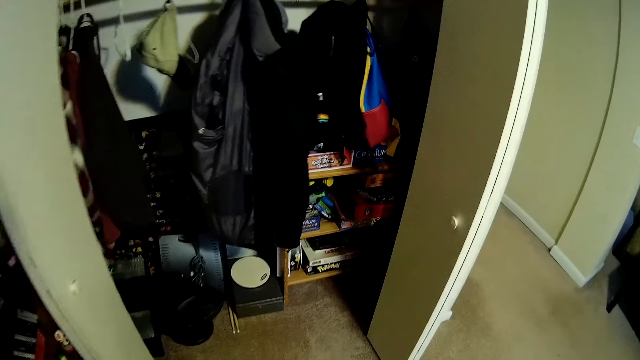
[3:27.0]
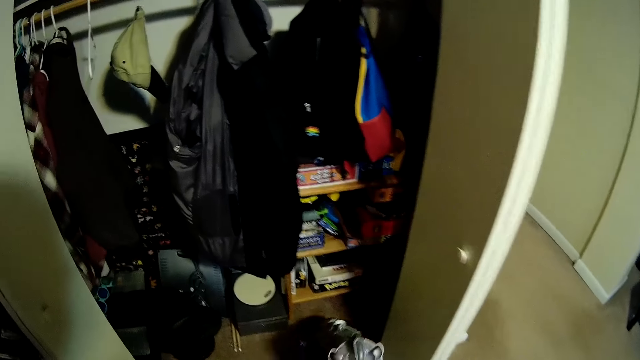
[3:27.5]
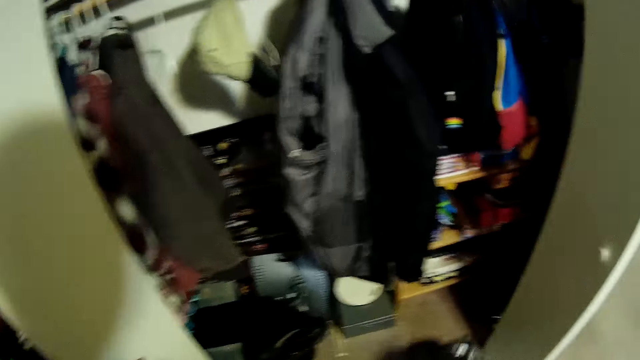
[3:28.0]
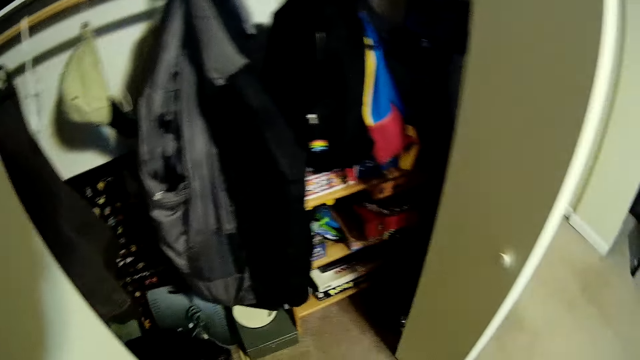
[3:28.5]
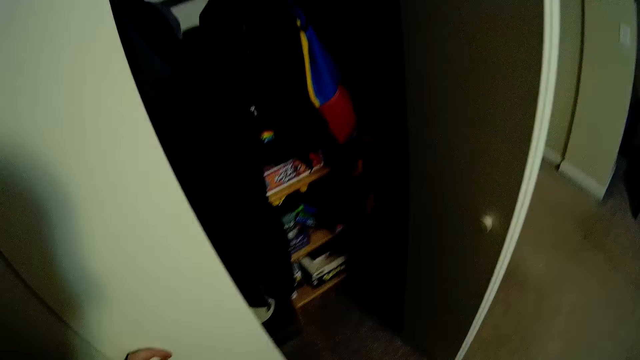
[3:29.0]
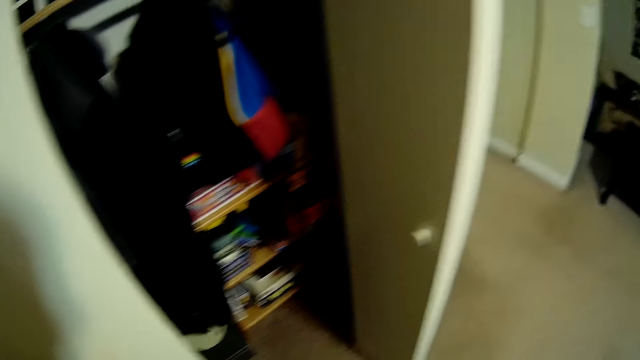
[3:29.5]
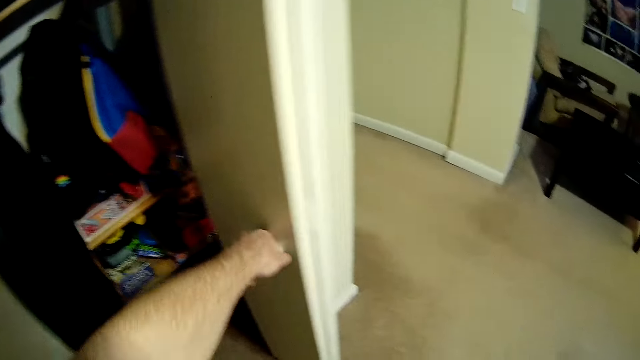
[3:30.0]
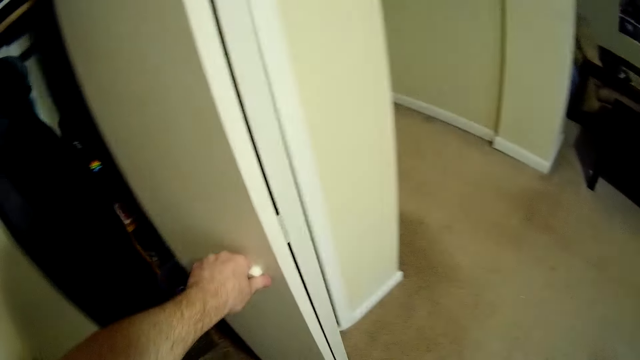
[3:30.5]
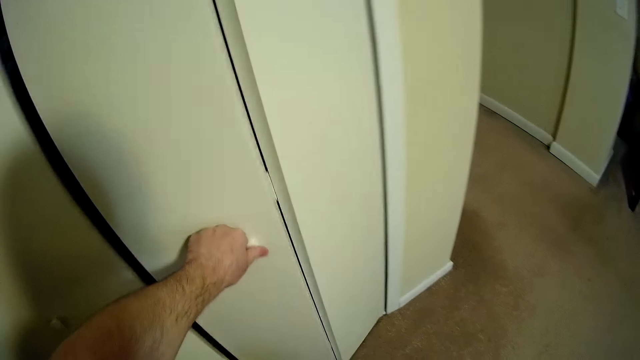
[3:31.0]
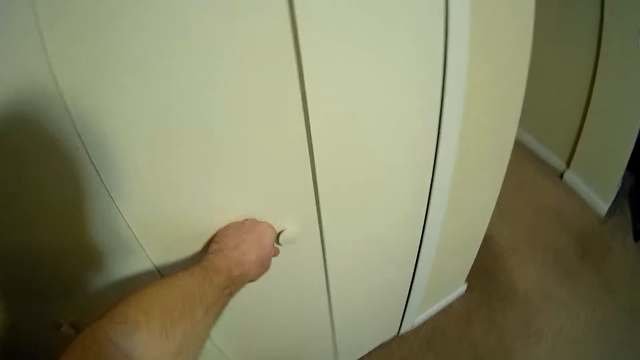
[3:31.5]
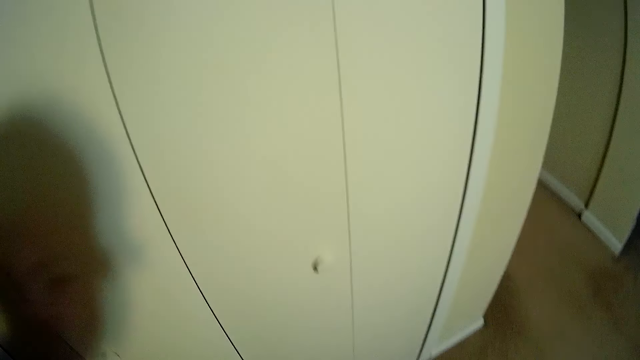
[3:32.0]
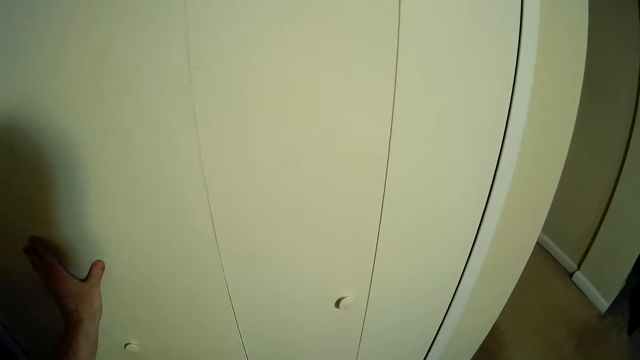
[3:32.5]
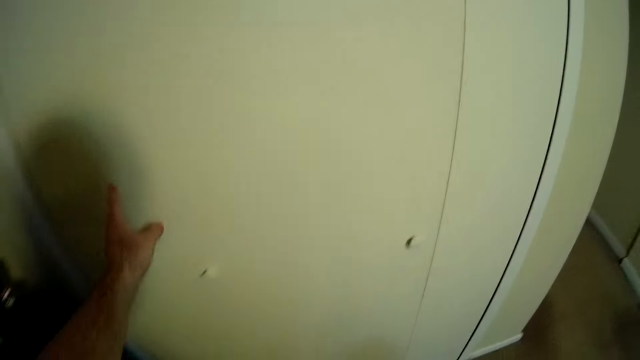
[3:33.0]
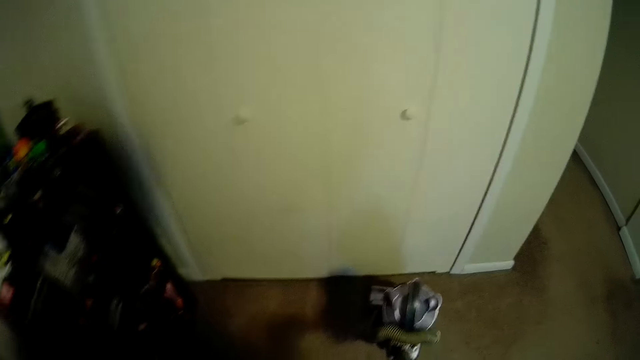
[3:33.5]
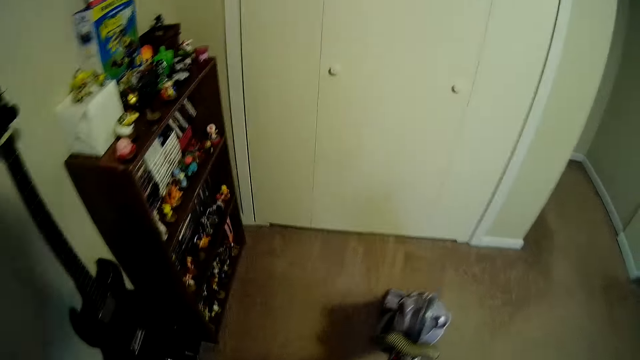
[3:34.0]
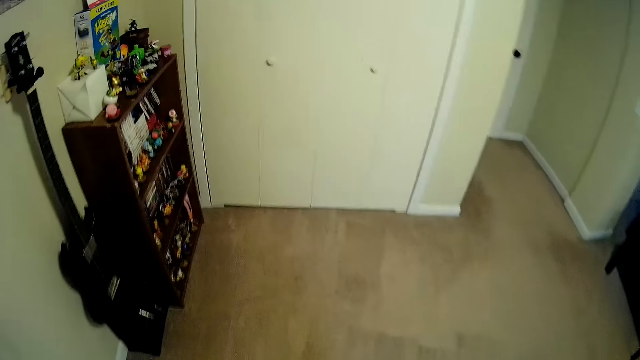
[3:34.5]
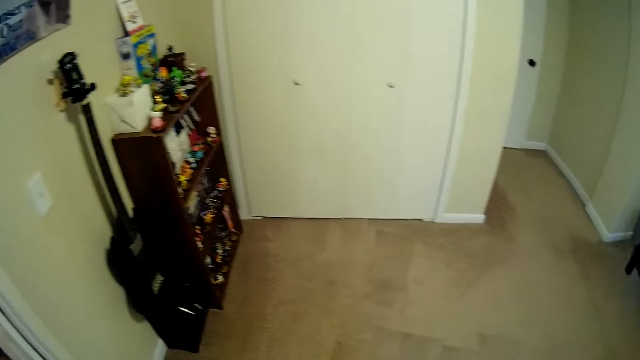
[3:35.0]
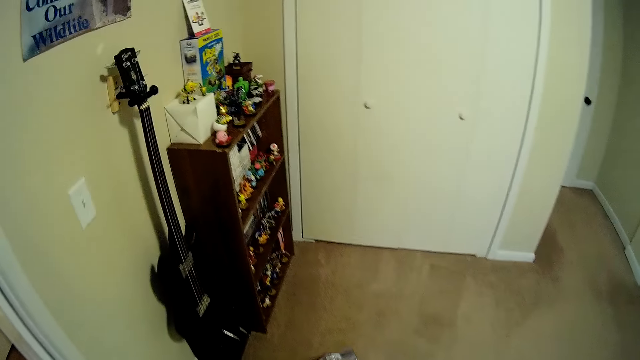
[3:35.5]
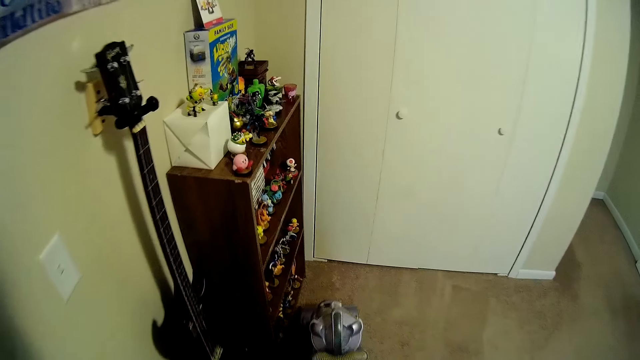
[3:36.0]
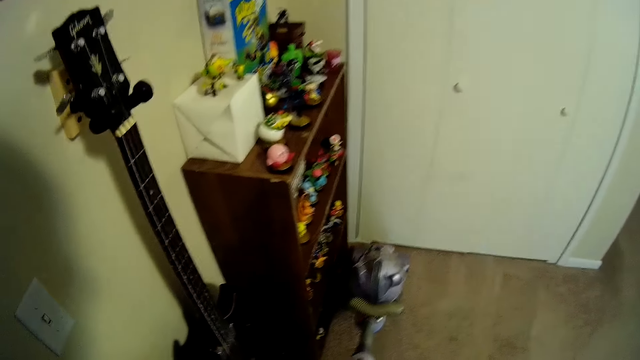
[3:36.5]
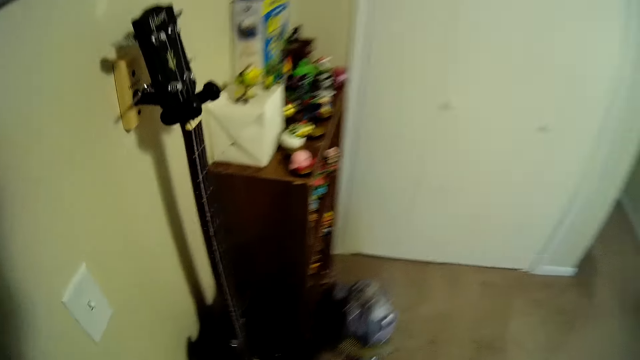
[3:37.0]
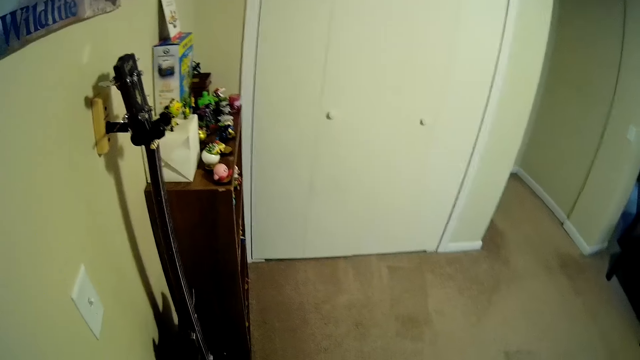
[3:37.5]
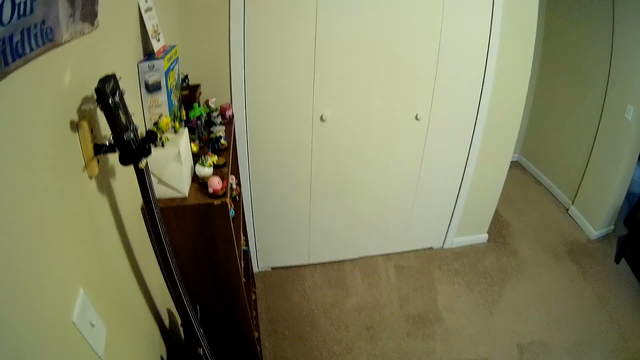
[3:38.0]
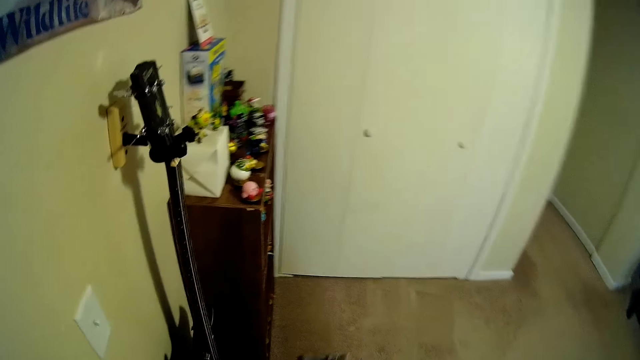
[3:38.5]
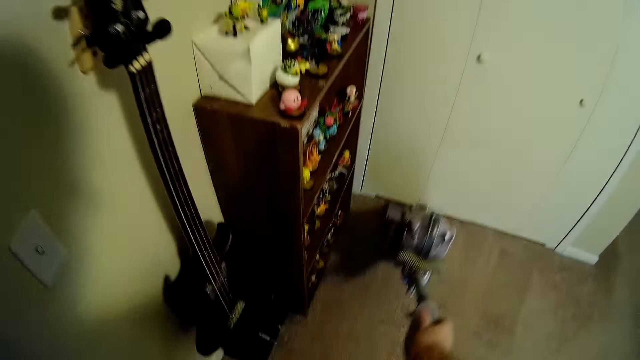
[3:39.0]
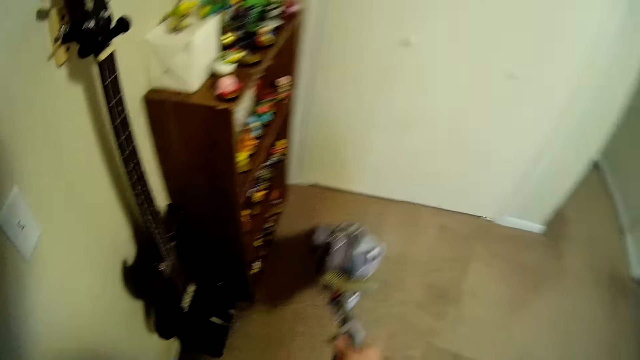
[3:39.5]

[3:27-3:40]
The camera wearer closes the wardrobe. They hold a door knob, pull the door, close the door and push the door. They clean the floor.

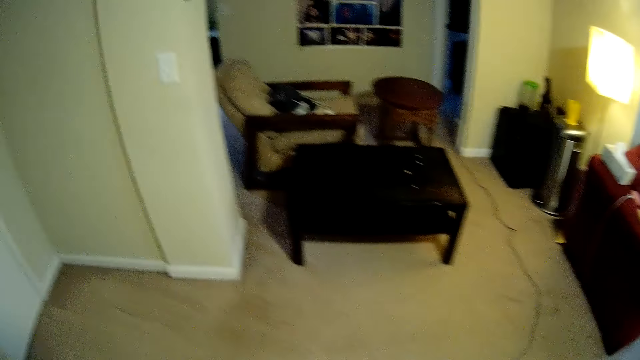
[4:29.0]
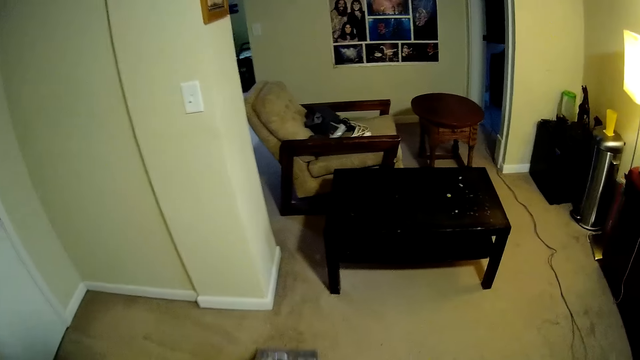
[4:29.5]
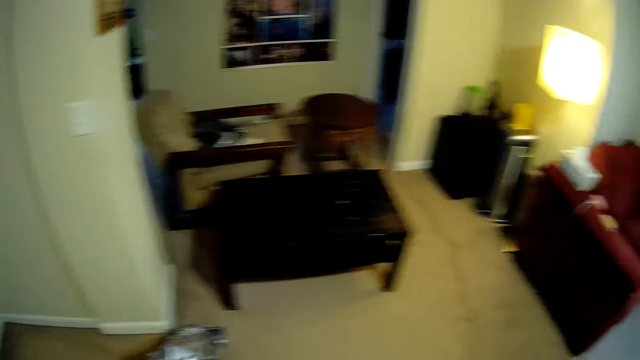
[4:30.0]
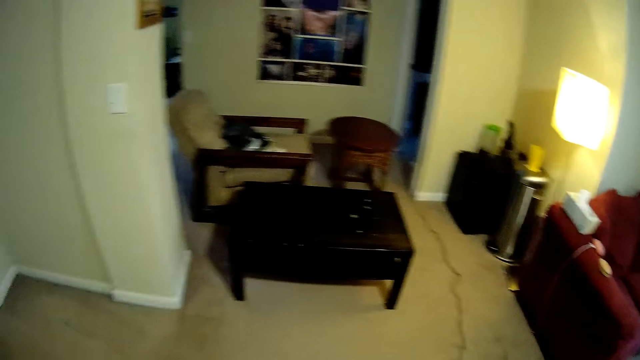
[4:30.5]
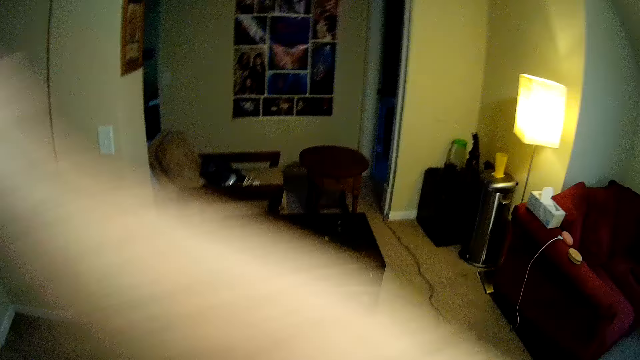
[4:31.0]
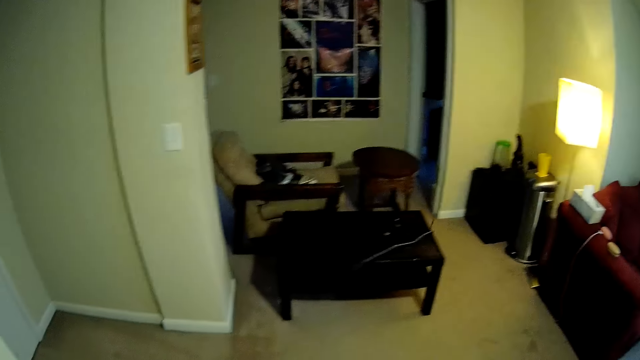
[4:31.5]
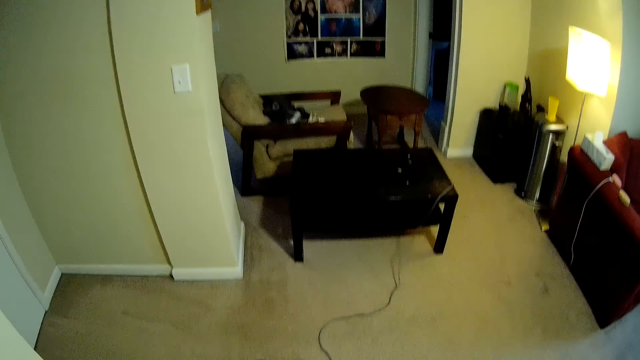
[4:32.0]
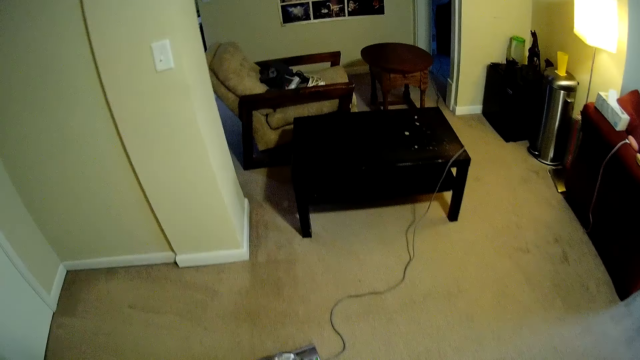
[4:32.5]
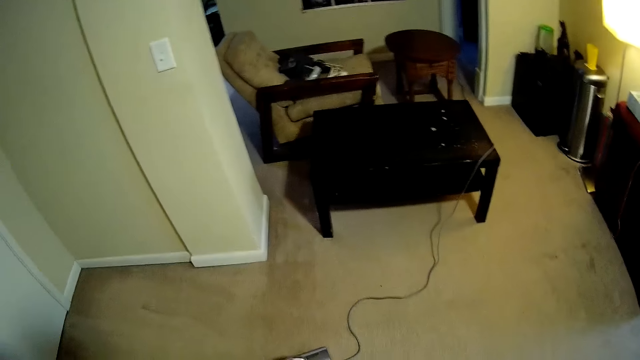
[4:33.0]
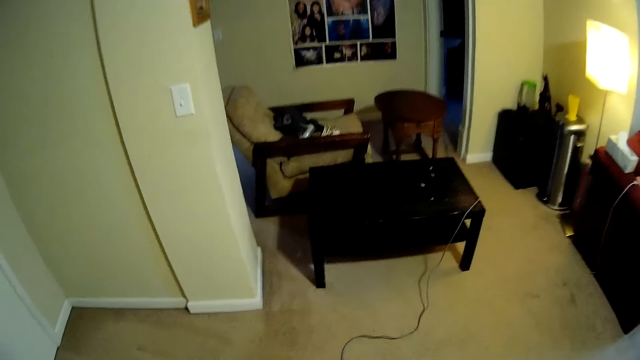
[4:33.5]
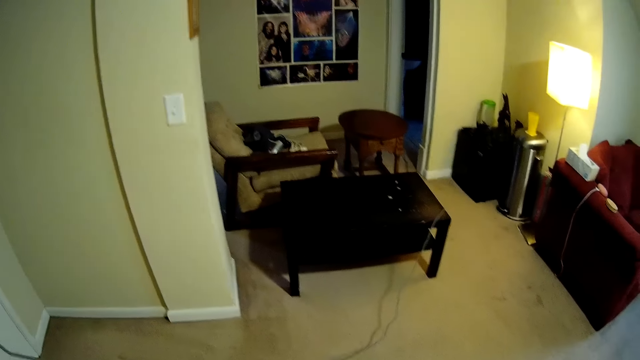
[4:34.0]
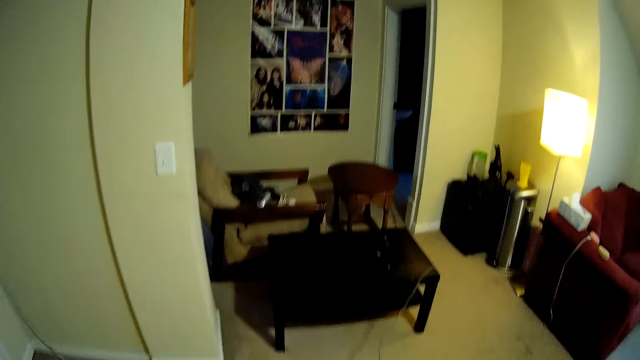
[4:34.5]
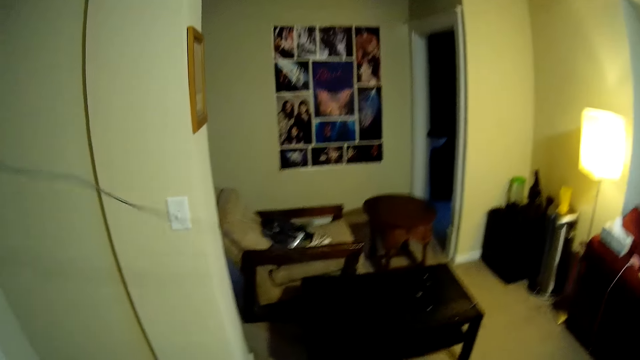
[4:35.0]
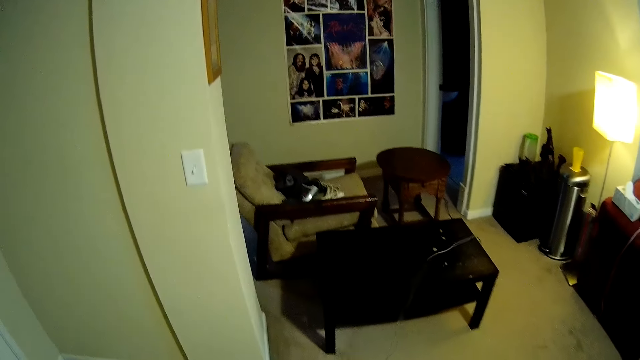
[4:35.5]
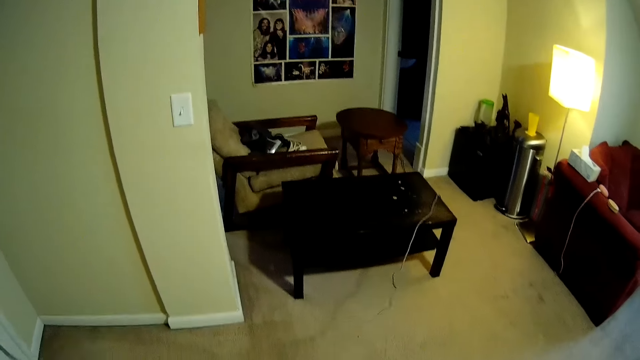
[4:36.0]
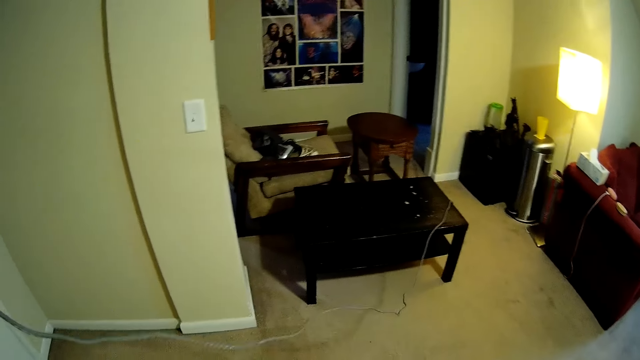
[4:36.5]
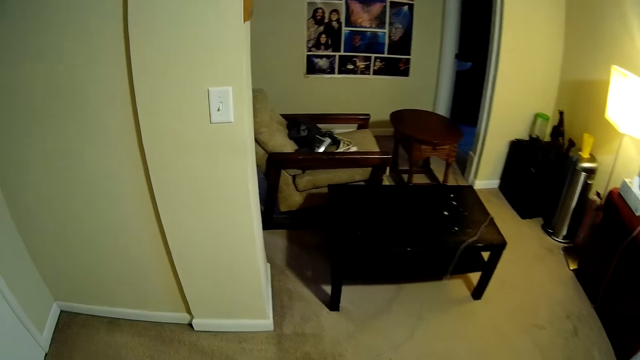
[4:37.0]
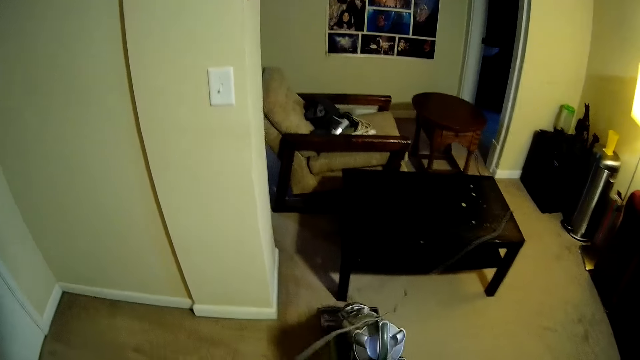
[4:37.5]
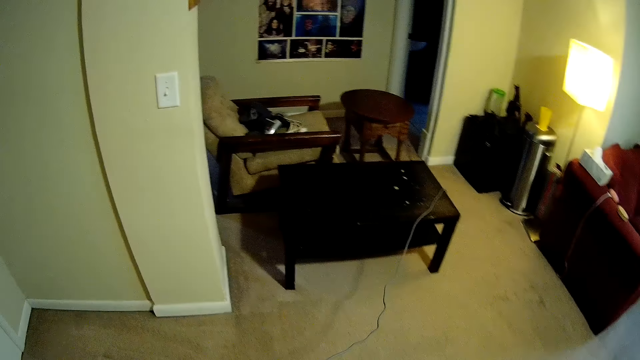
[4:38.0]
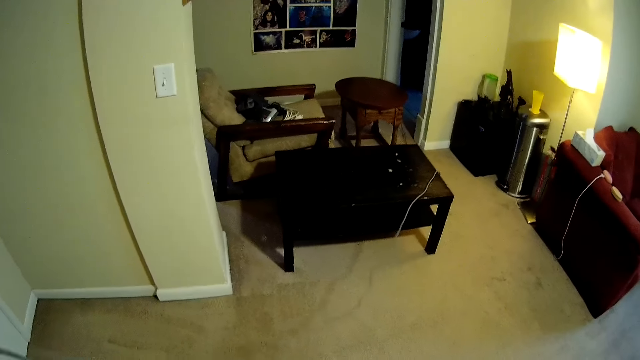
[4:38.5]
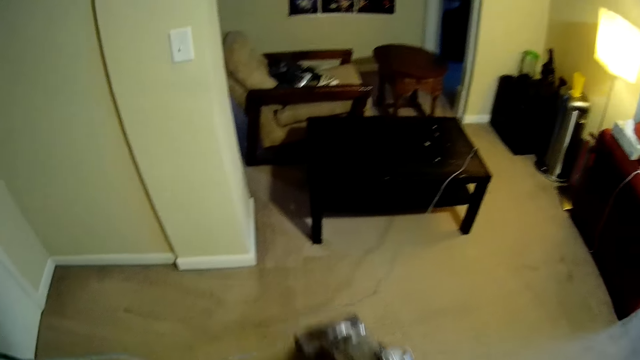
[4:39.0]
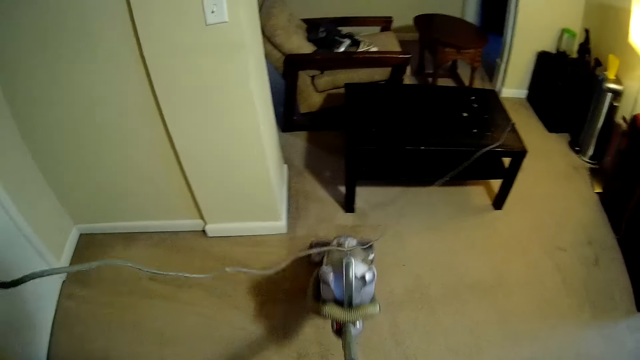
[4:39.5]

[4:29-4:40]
The camera wearer lifts up the hand. They reposition a cable. They lift the cable. They lower the hand. They clean the floor.
